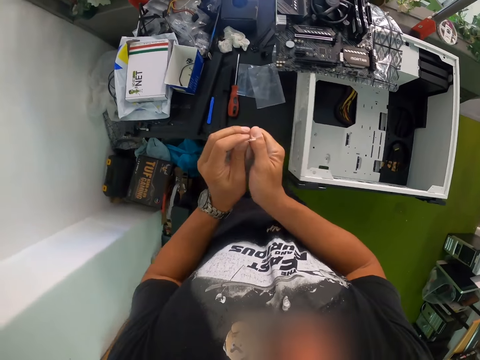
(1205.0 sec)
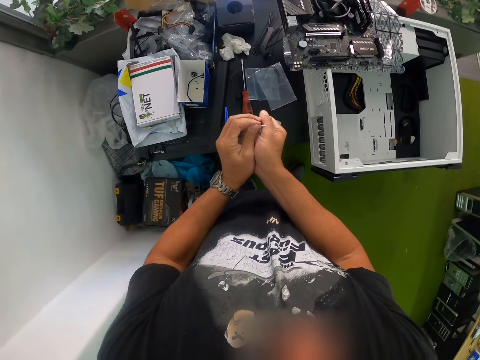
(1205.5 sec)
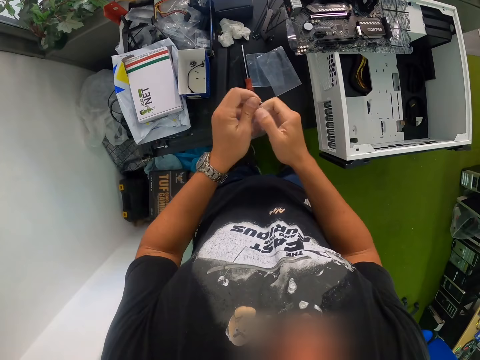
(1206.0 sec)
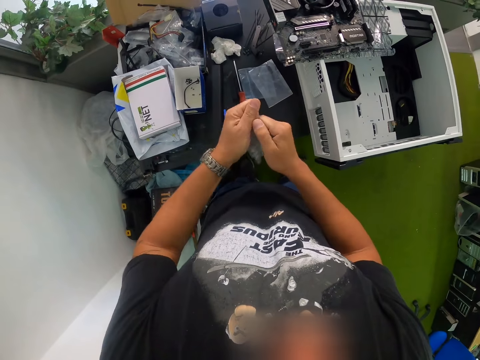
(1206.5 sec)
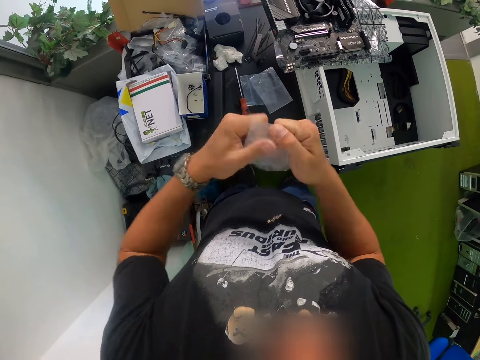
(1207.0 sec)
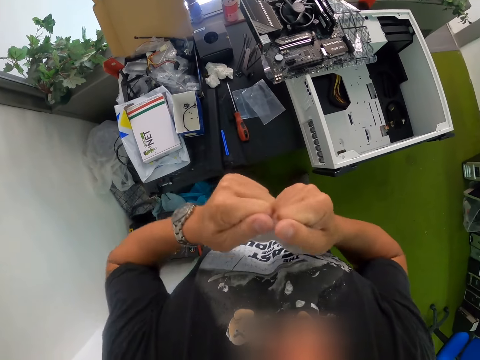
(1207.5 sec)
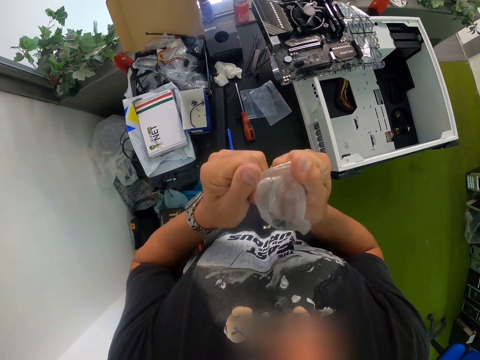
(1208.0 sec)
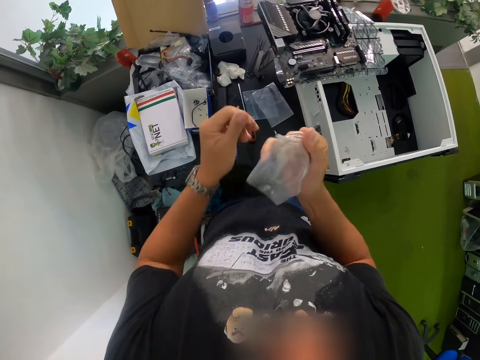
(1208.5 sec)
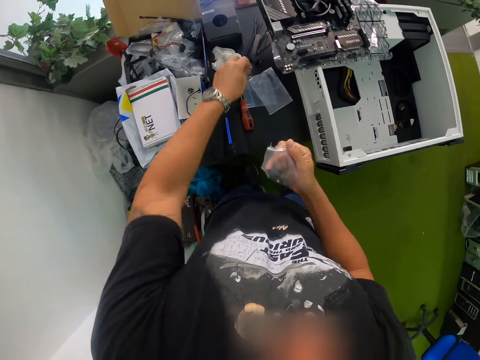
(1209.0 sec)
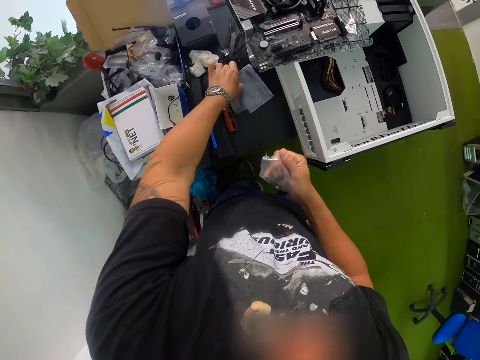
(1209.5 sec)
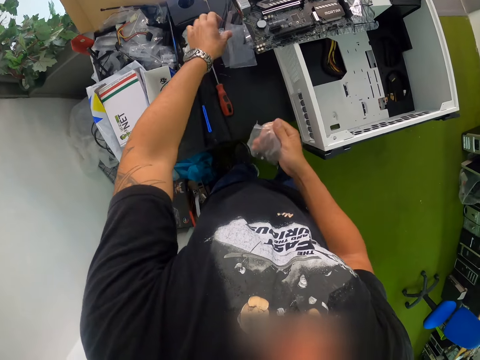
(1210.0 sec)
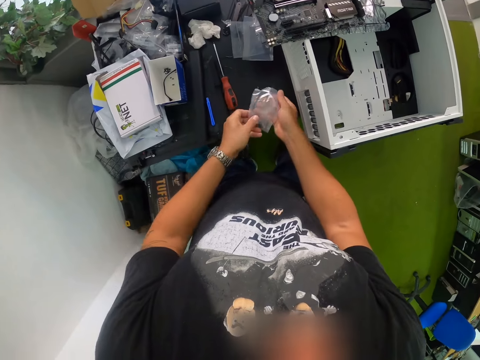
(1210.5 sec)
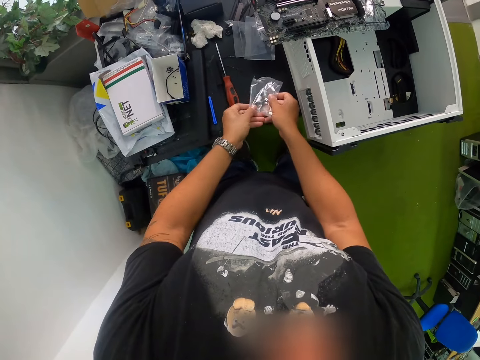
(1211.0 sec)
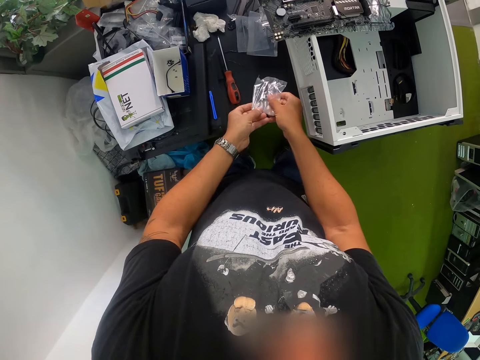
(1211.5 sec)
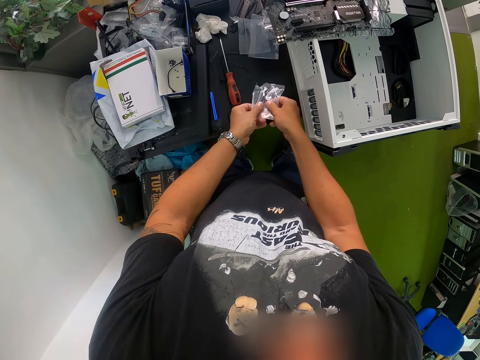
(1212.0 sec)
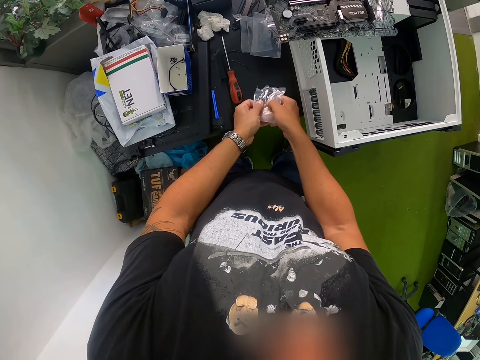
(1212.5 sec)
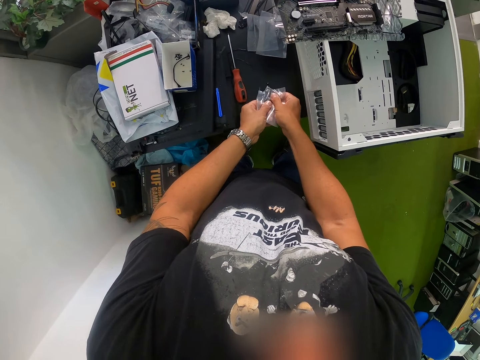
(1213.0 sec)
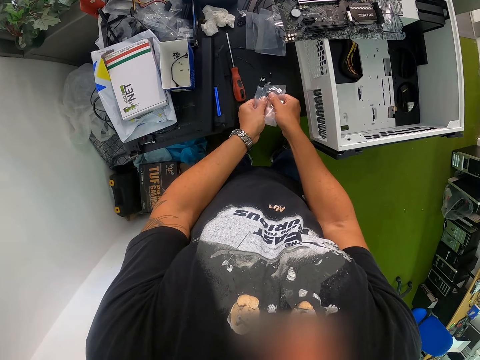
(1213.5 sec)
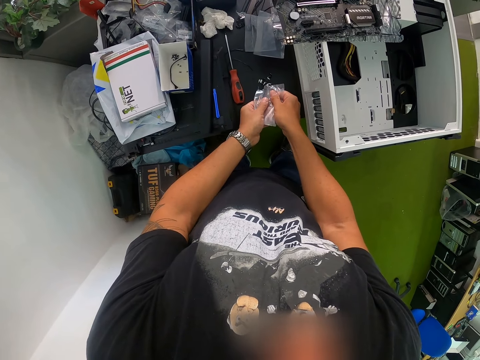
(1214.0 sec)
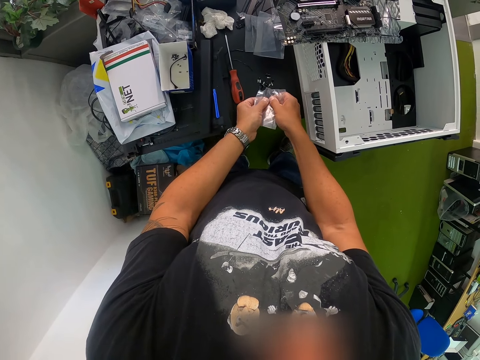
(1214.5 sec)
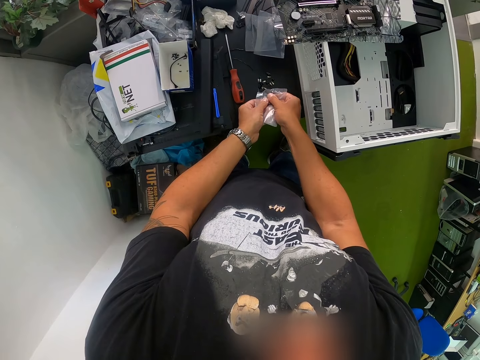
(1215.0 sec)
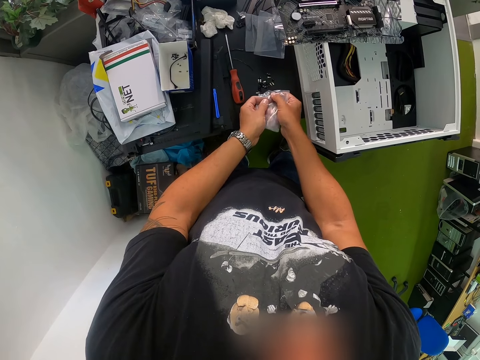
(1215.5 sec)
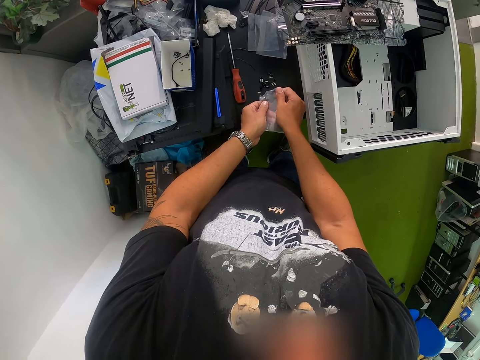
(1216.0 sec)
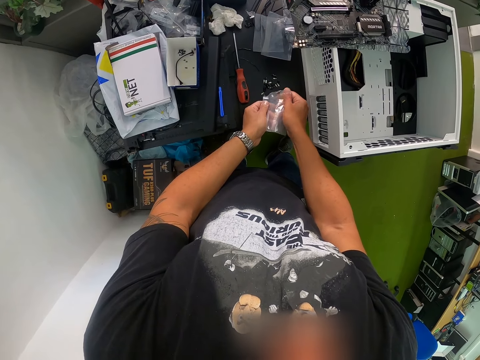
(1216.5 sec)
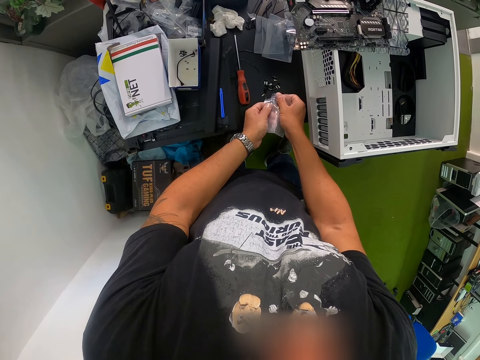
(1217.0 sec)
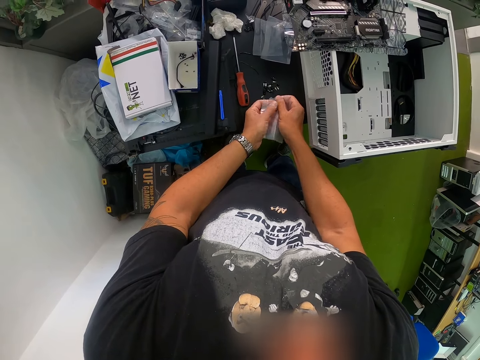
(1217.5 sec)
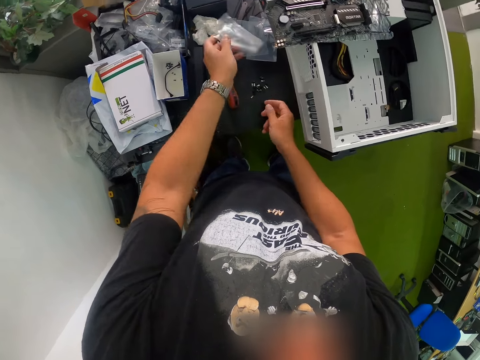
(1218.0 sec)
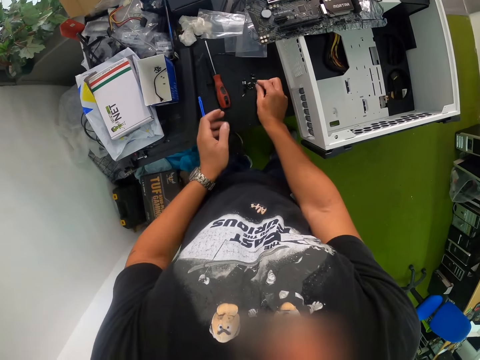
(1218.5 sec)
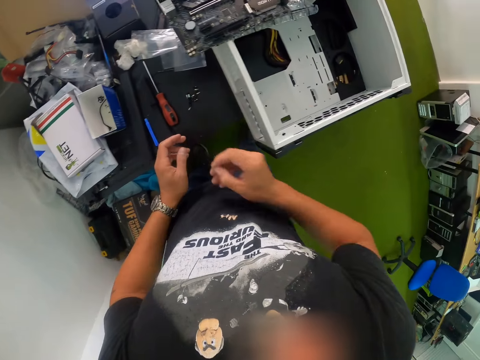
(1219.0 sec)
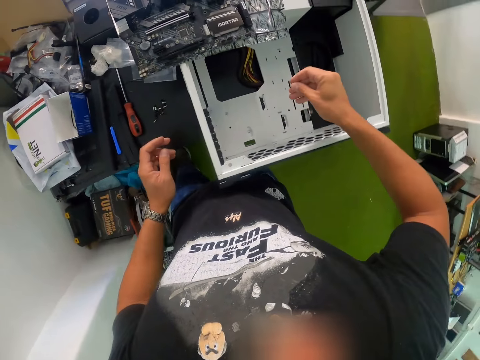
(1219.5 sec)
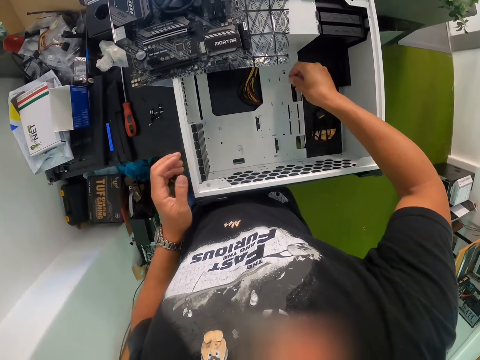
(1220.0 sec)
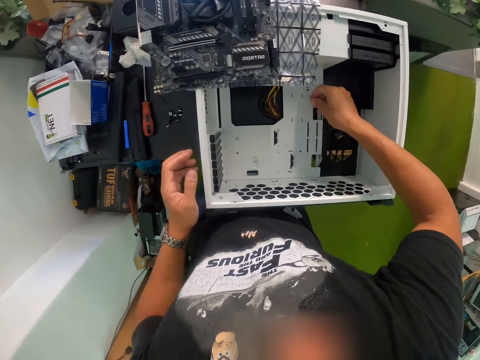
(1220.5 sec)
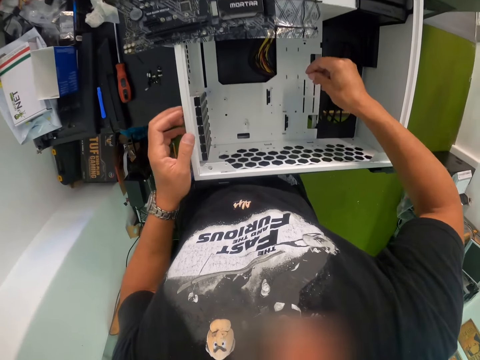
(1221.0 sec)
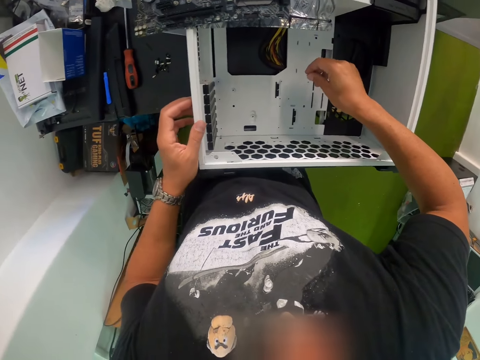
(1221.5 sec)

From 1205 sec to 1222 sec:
The camera wearer opens the pack of black bolts with his hands. He drops the piece of the pack on the table with his left hand. He moves some plastic packs on the table with his left hand. He removes the black bolts from the pack to the table with his hands. He pours clips on the table. He drops the empty pack on the table with his left hand. He picks up a black bolt from the table with his right hand.

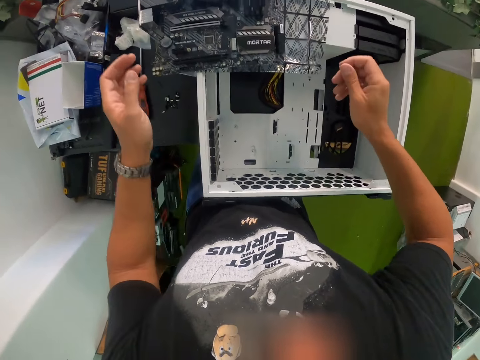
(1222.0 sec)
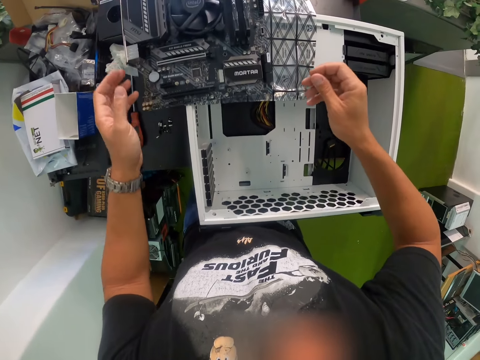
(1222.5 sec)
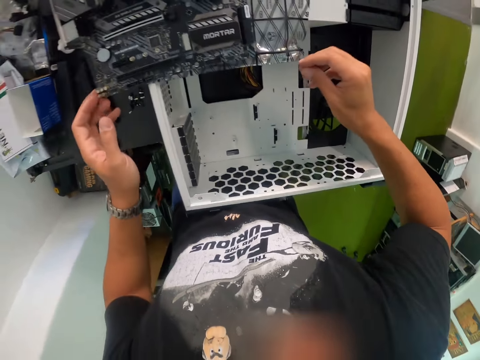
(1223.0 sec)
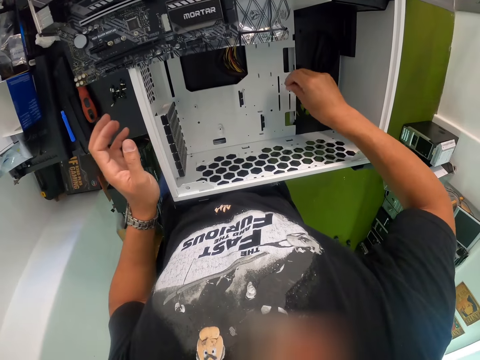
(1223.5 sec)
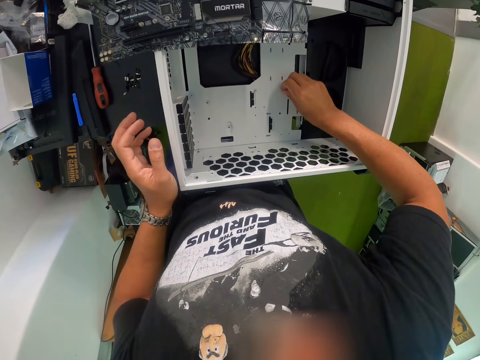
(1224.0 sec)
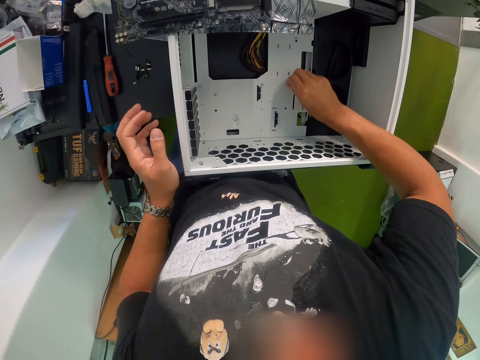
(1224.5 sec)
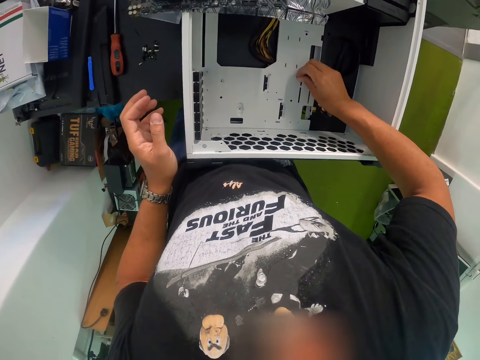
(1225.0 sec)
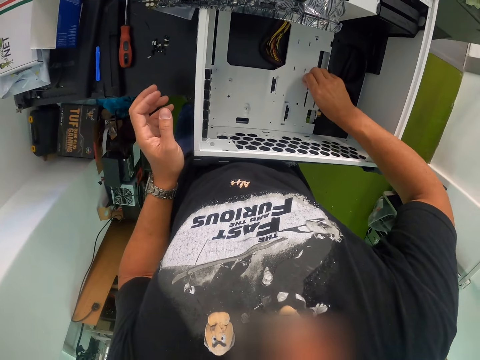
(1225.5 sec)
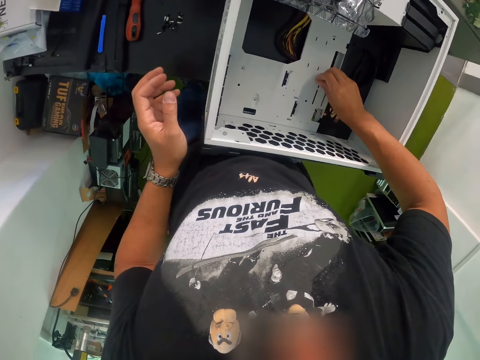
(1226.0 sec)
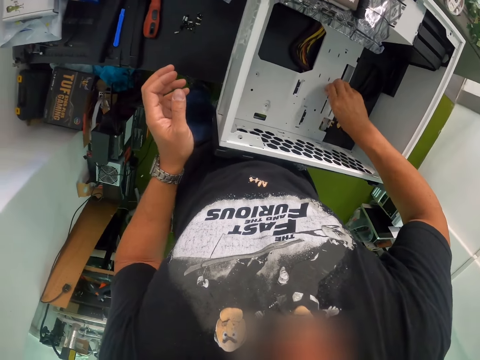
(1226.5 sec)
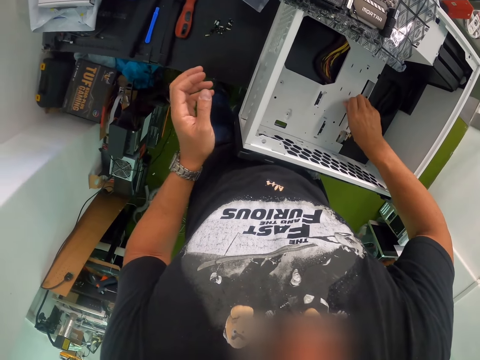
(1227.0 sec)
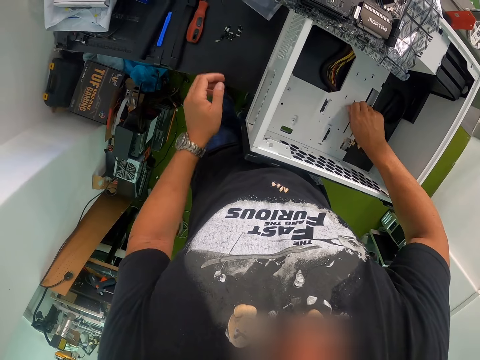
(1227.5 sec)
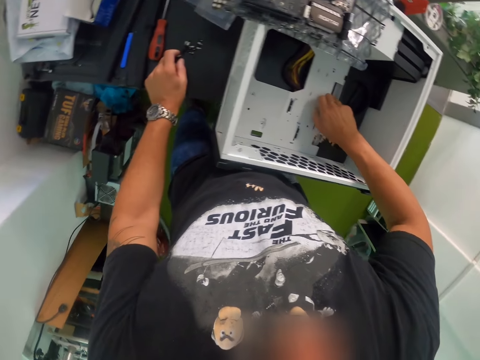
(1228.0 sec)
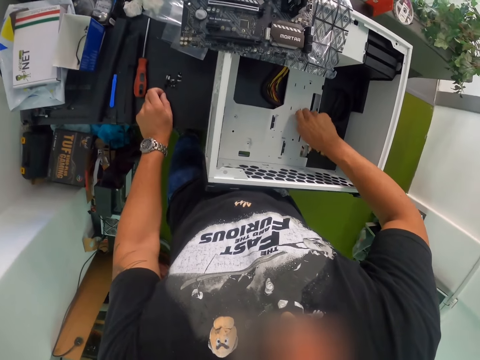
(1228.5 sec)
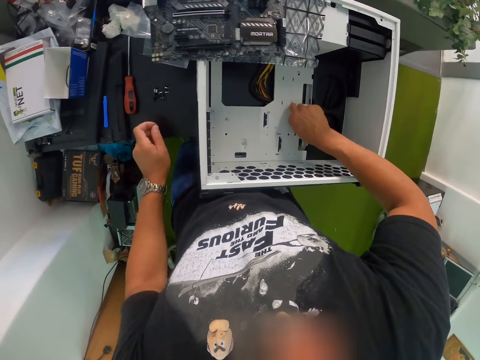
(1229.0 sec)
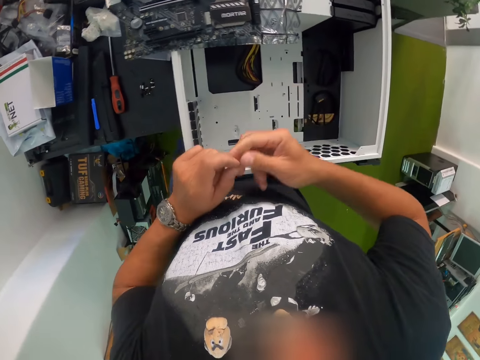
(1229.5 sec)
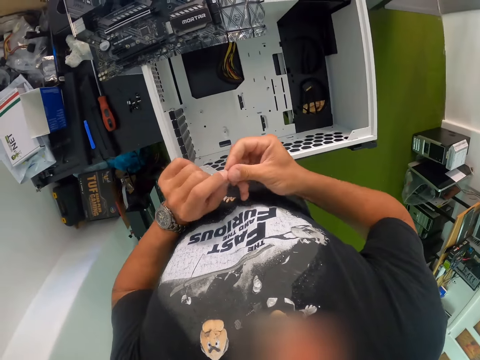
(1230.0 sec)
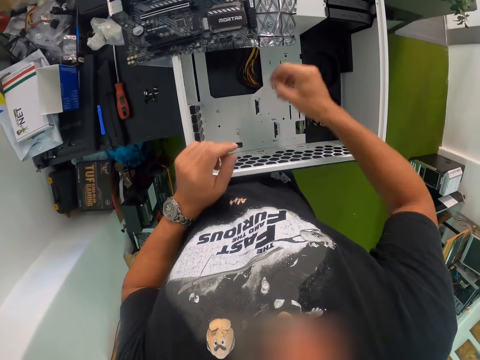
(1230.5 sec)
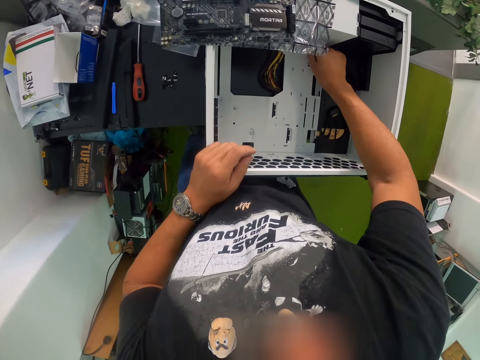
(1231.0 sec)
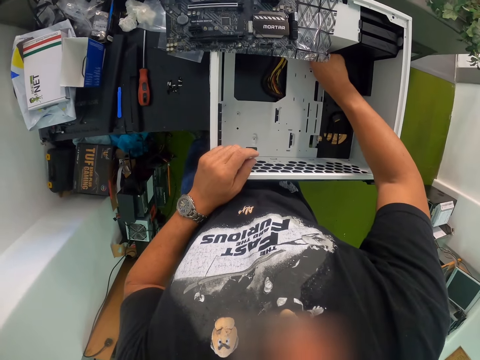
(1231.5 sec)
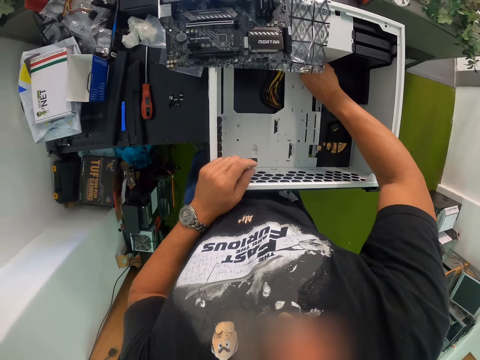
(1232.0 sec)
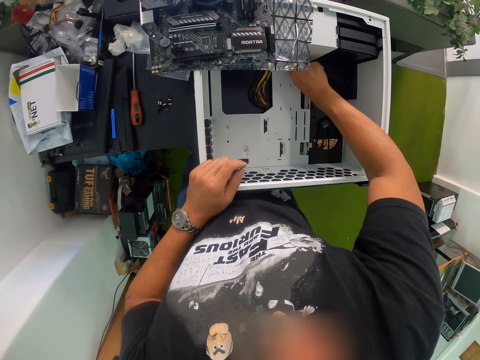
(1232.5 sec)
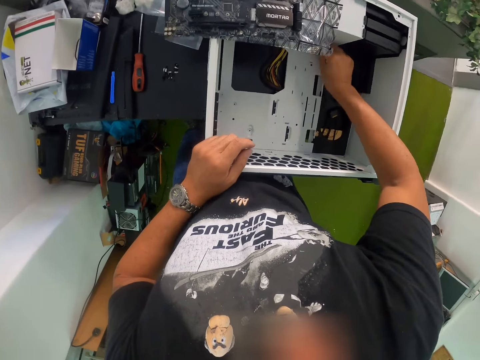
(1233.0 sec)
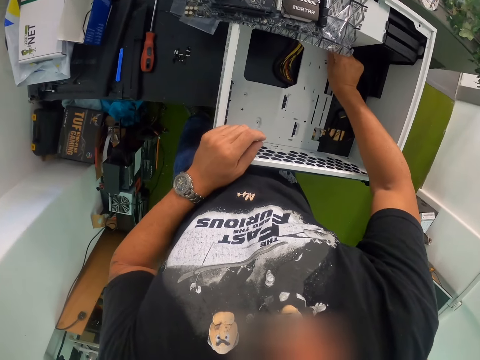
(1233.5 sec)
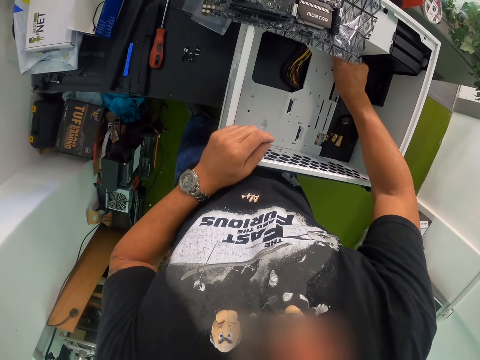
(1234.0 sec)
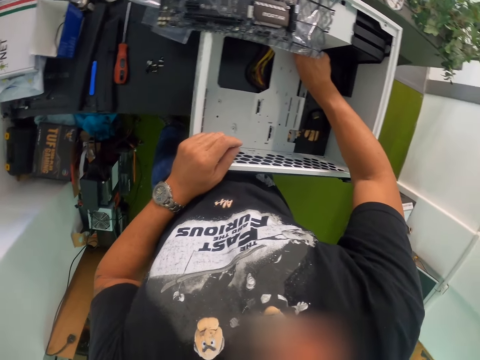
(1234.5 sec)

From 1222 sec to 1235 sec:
The camera wearer fixes the black bolt into the computer casing with his right hand. He picks up a black bolt from the table with his left hand. He transfers the black bolt from his left hand to his right hand. He fixes the black bolt into the computer casing with his right hand.
